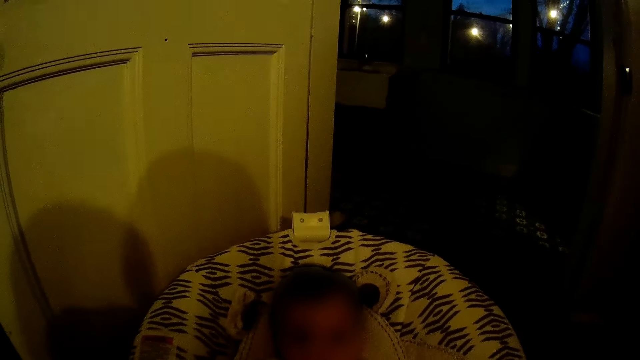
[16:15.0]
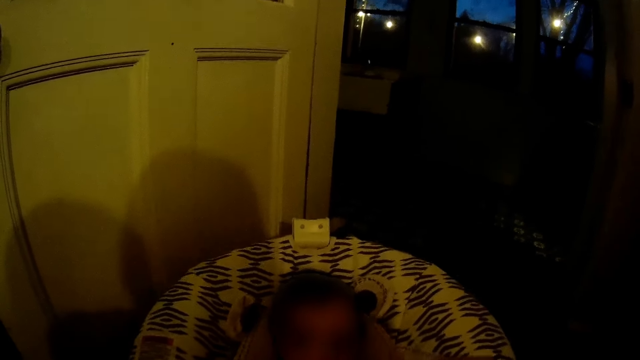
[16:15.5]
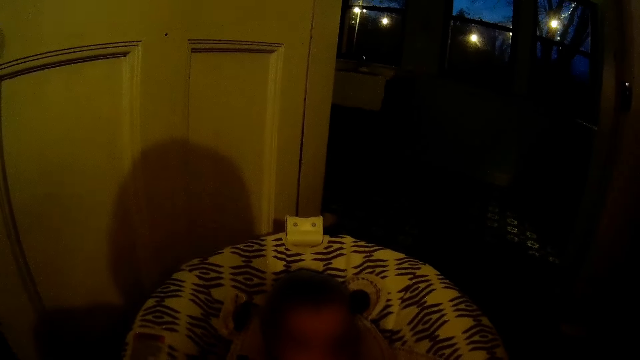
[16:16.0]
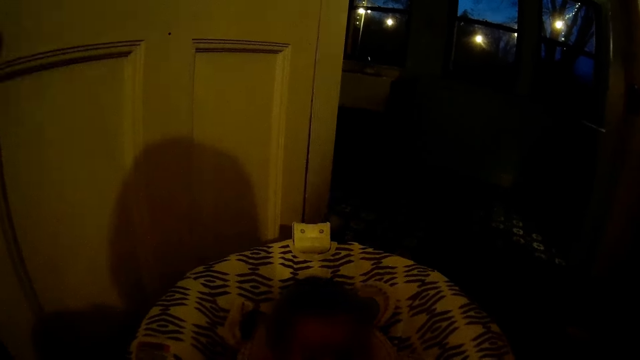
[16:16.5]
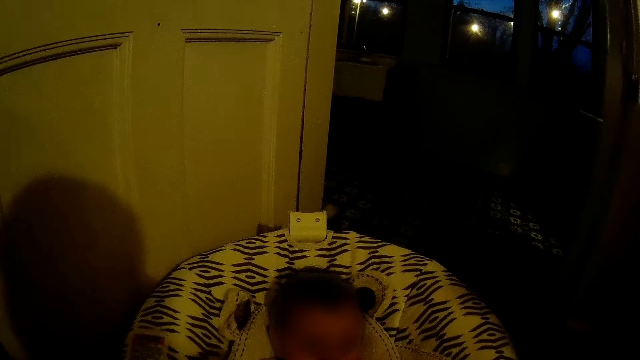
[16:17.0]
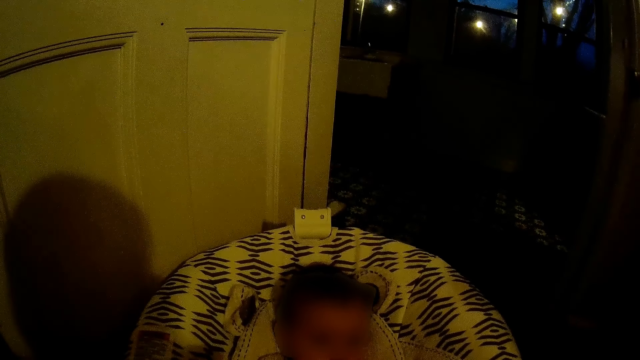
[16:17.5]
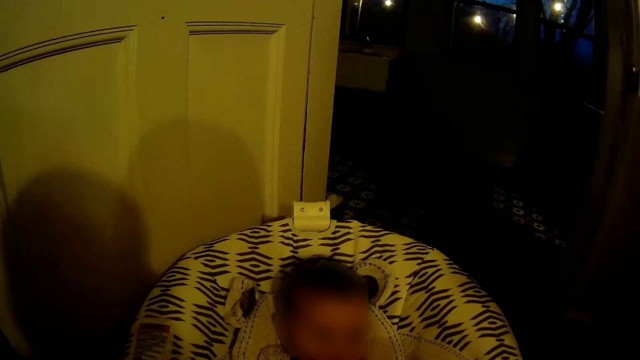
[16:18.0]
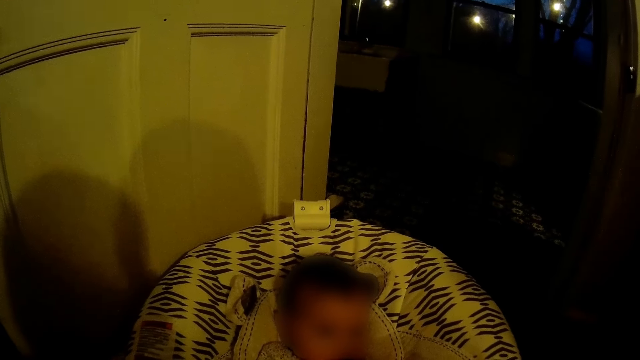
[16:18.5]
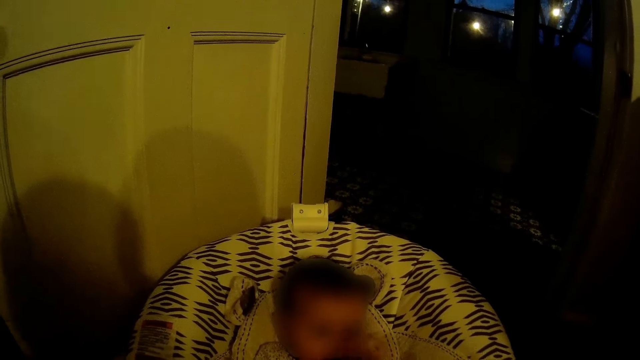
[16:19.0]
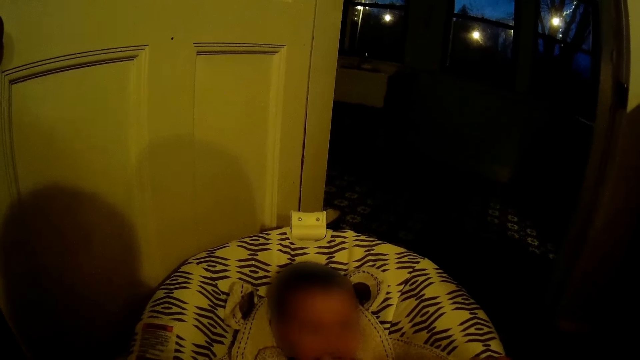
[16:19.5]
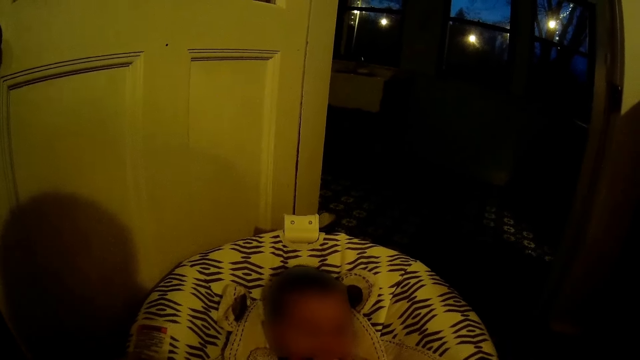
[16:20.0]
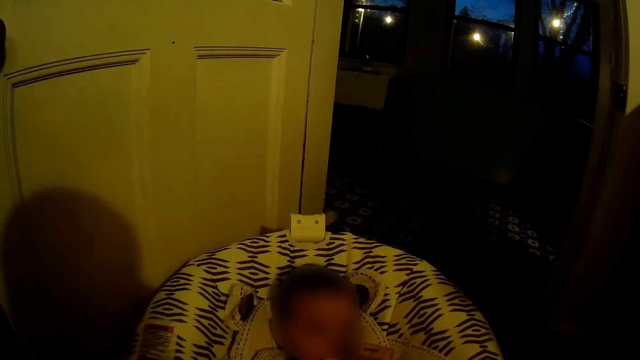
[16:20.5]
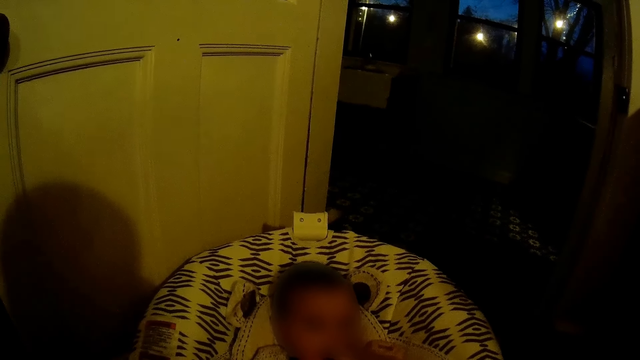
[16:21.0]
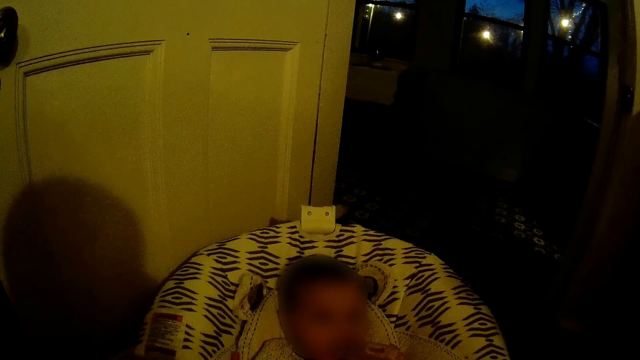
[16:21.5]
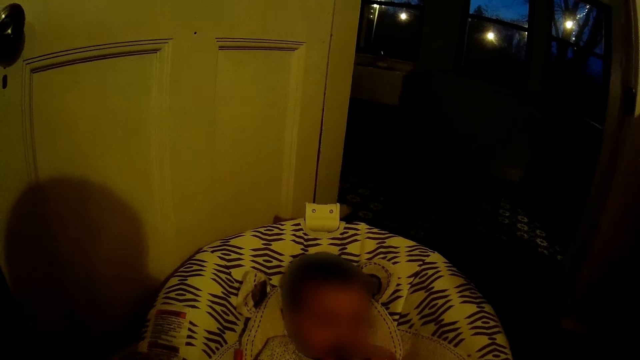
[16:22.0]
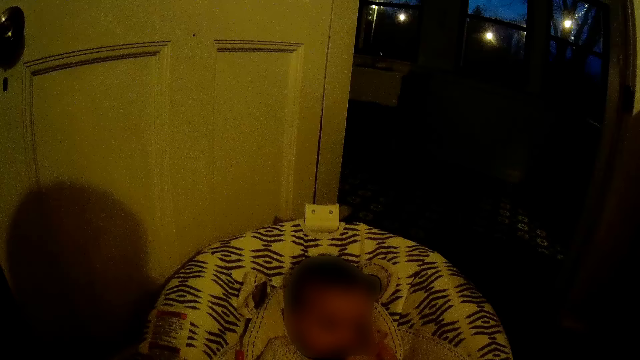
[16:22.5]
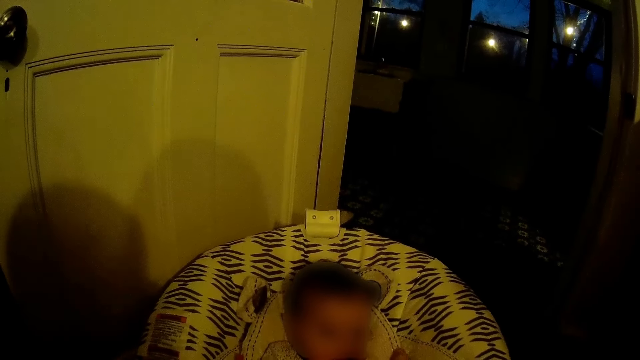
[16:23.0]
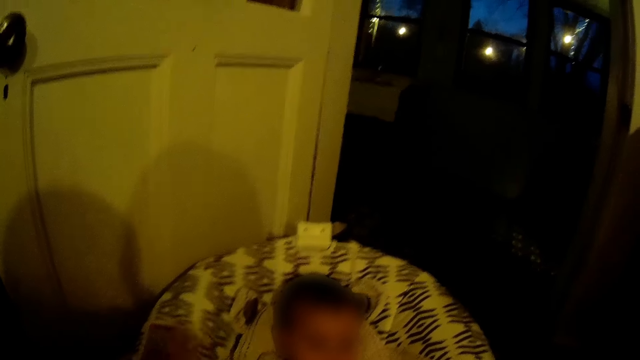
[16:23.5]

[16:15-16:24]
The camera wearer plays with the baby in the baby rocker with both hands.

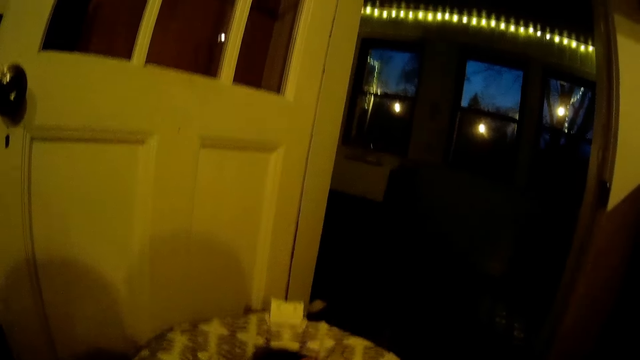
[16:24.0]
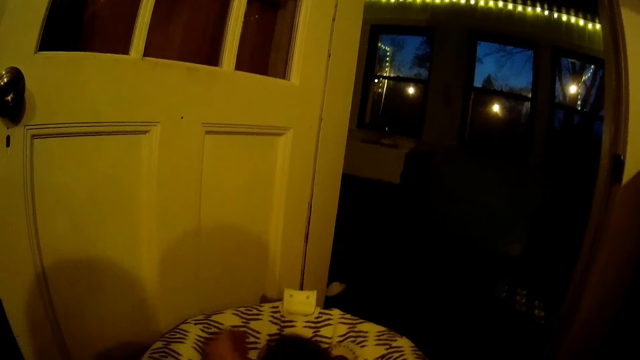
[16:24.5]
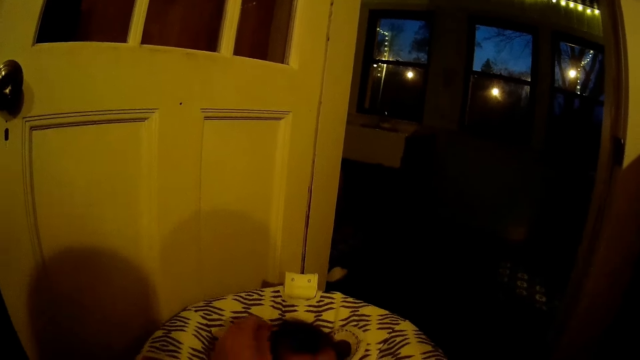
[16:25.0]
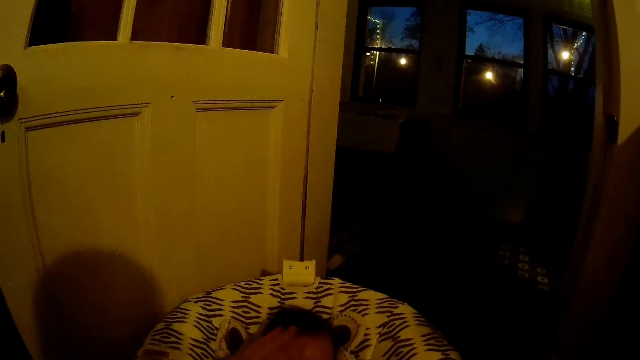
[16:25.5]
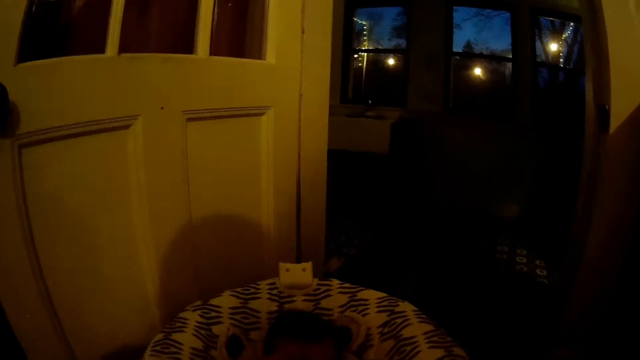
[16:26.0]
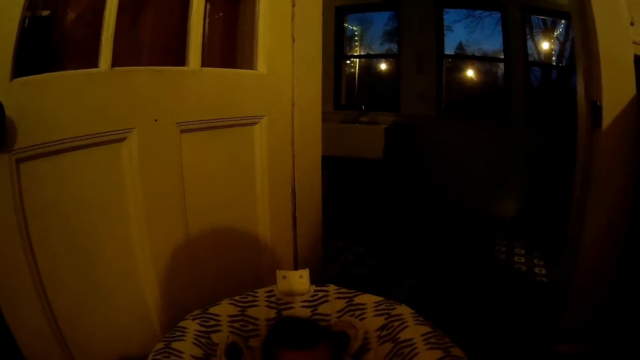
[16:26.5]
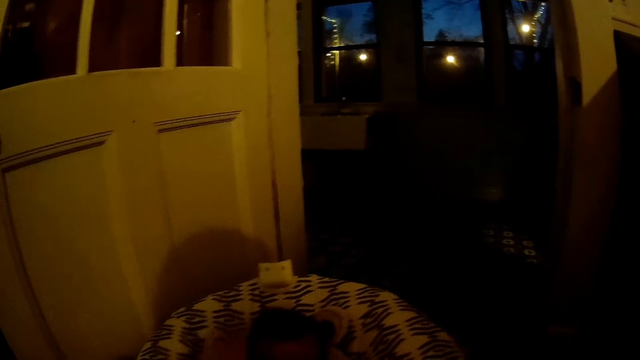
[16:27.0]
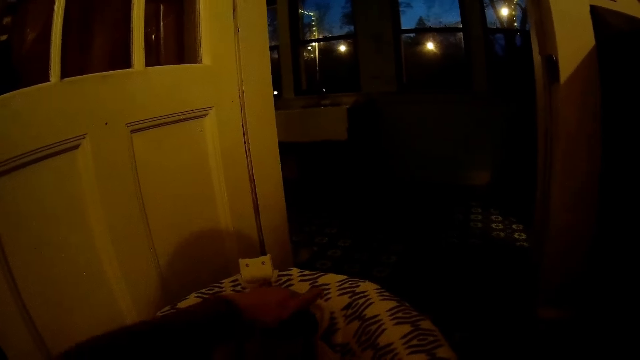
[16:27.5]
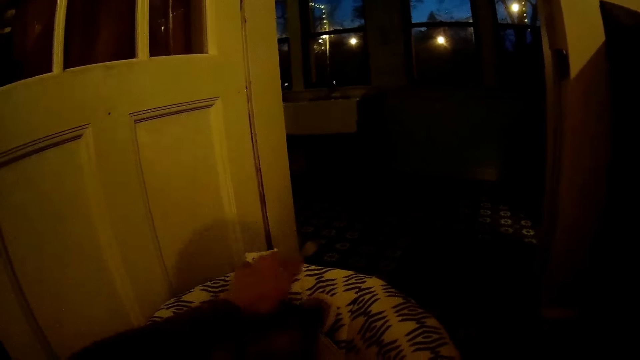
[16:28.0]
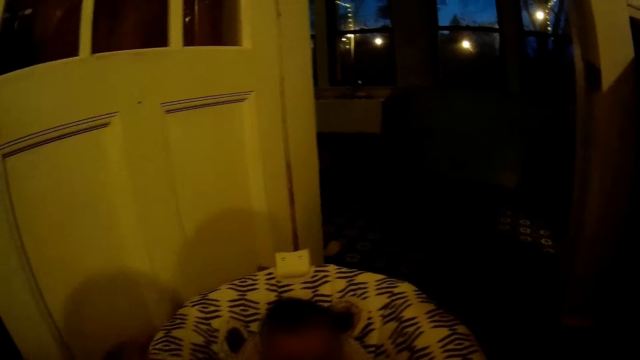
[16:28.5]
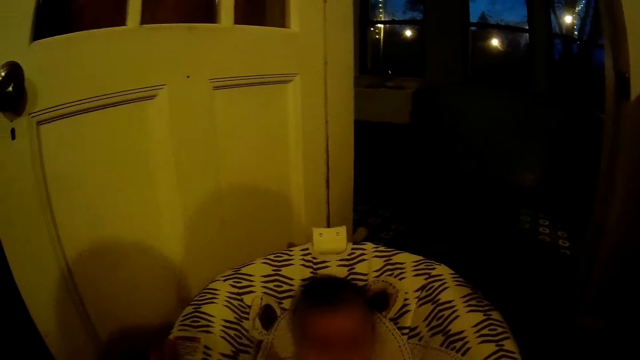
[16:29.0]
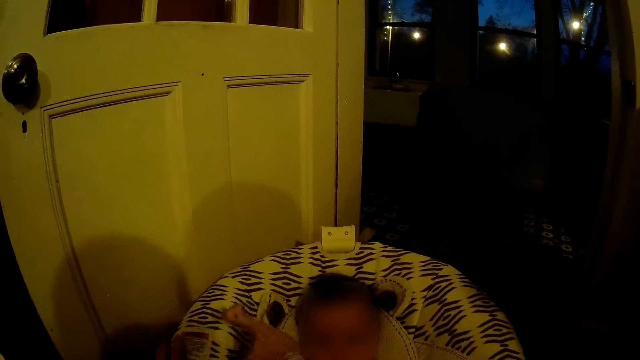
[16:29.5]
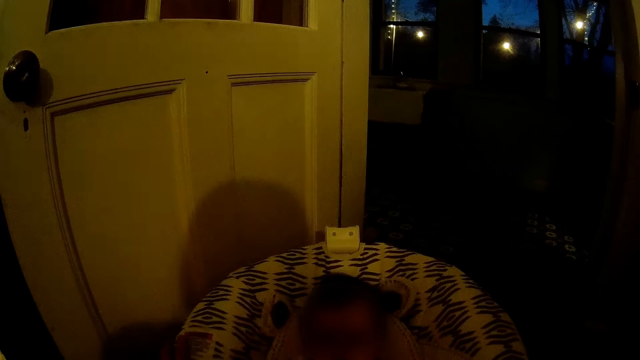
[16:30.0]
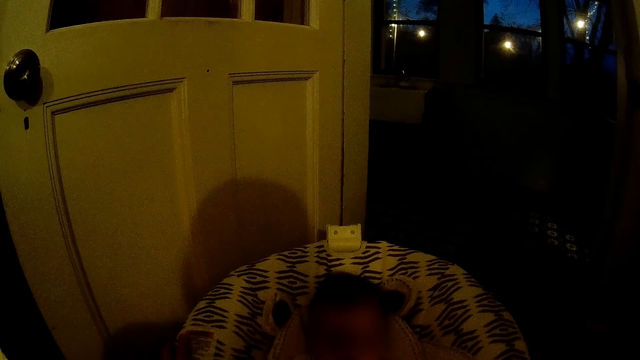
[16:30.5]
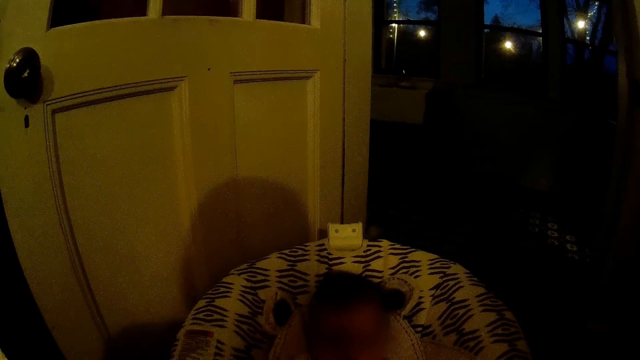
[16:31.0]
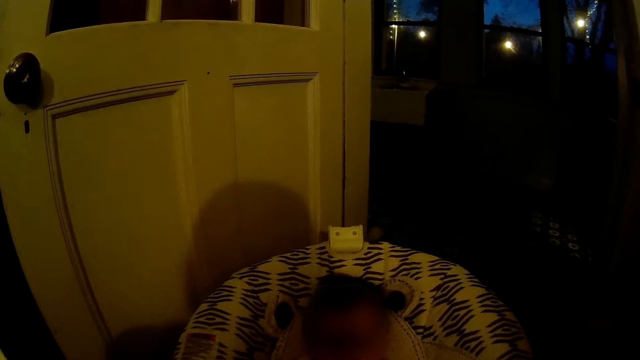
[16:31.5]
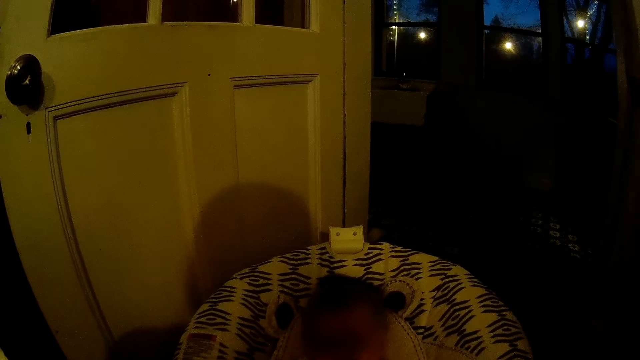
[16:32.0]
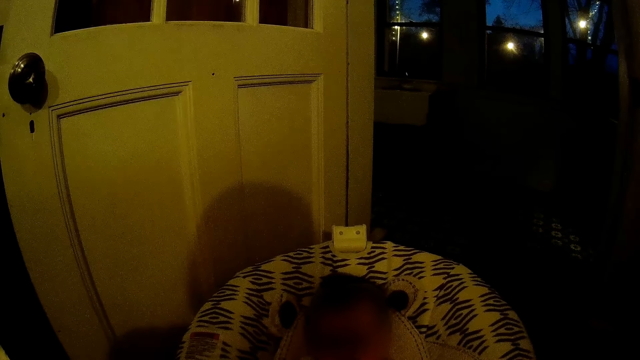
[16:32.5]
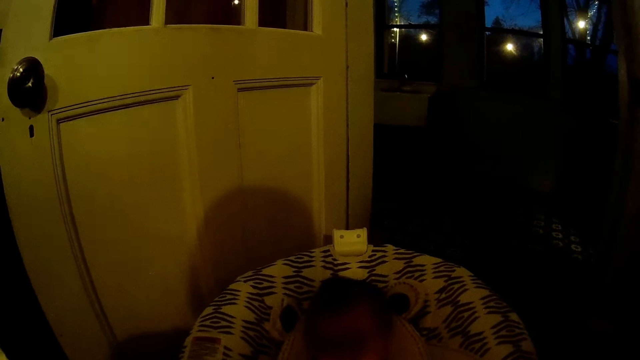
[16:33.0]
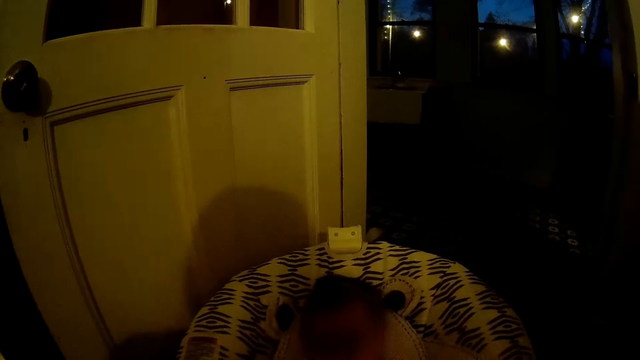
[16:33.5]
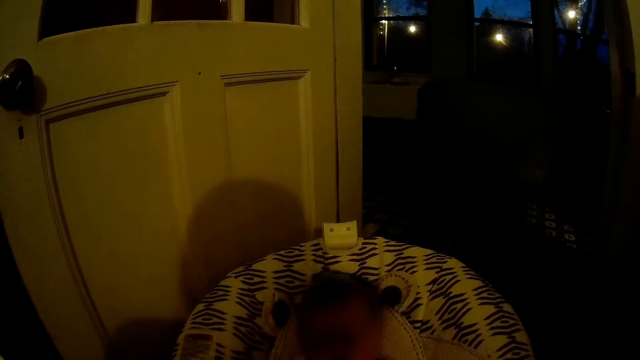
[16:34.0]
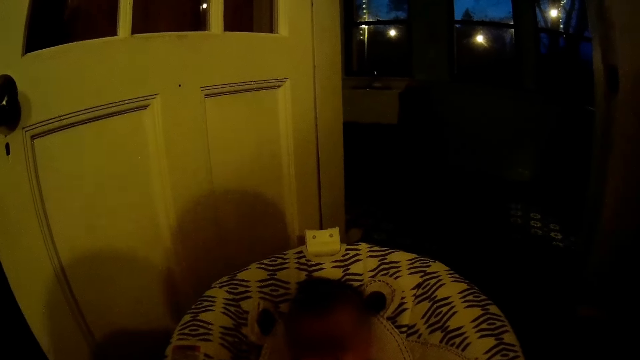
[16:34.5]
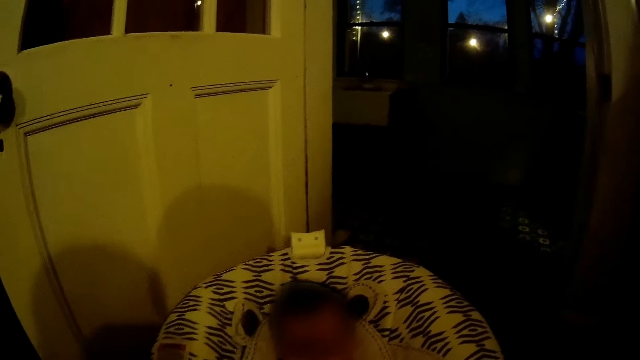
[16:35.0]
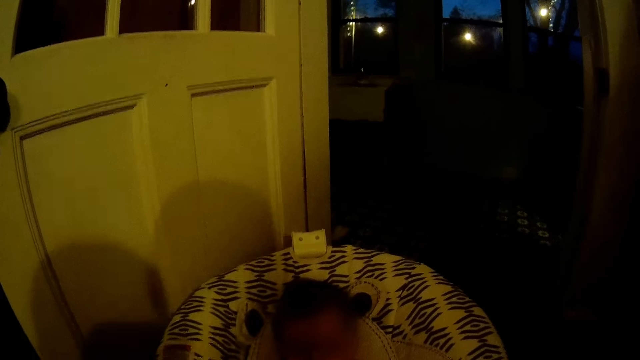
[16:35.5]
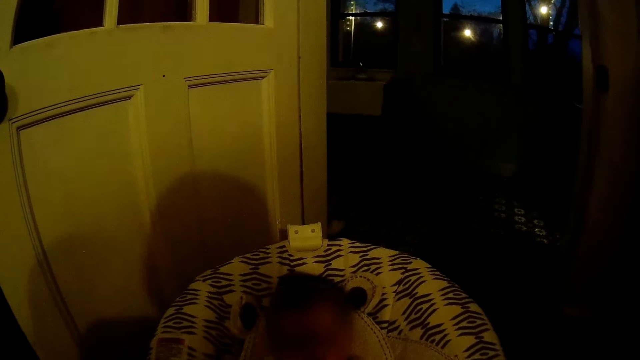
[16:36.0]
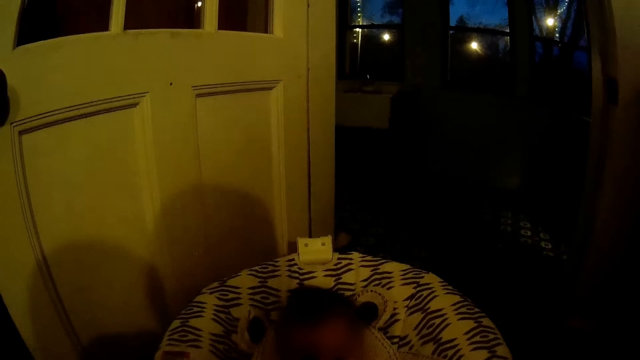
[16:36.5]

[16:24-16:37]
The camera wearer touches the baby's head with her left hand. She stares at the baby.
